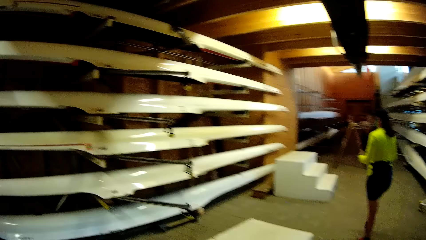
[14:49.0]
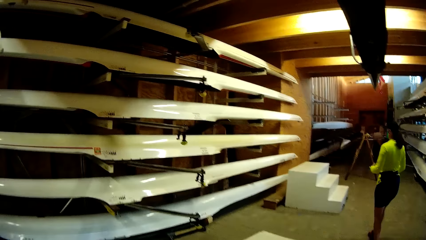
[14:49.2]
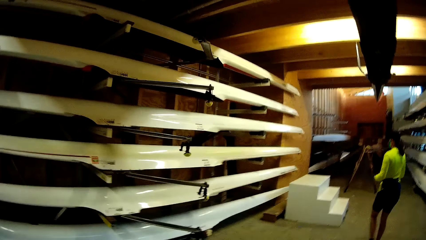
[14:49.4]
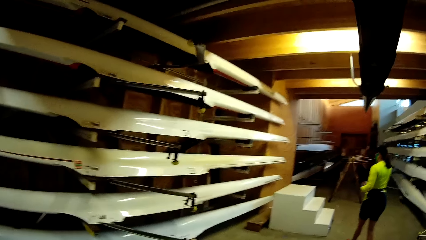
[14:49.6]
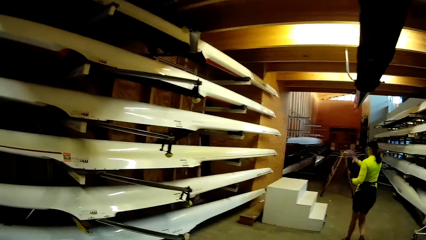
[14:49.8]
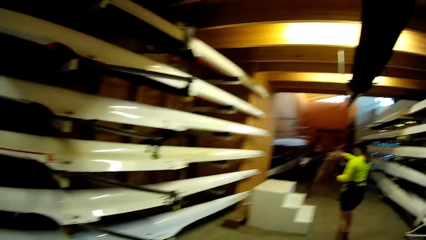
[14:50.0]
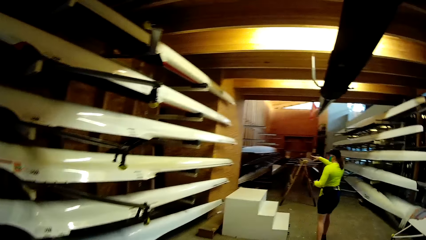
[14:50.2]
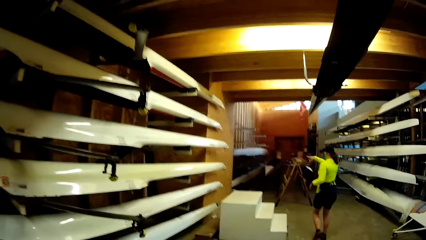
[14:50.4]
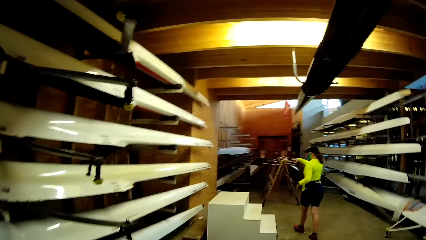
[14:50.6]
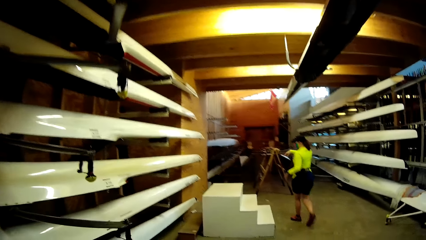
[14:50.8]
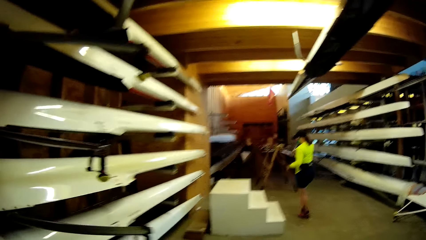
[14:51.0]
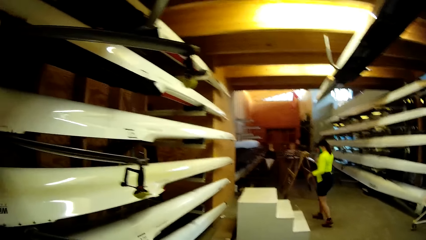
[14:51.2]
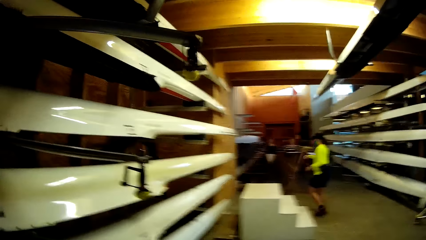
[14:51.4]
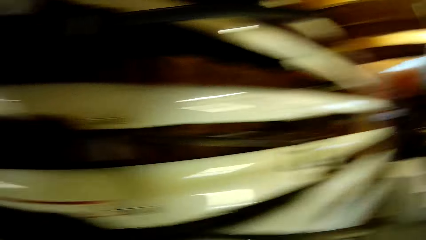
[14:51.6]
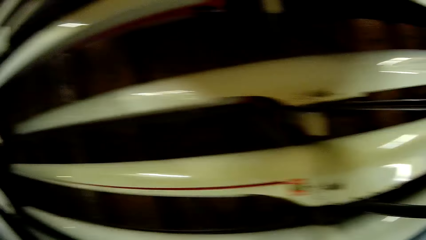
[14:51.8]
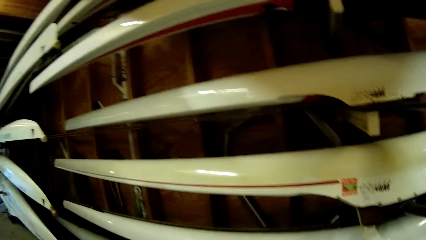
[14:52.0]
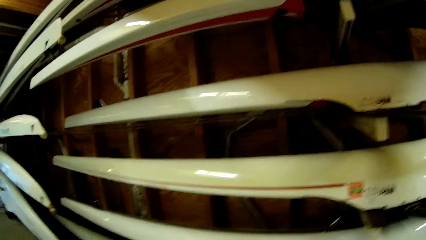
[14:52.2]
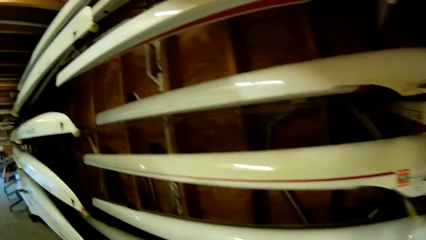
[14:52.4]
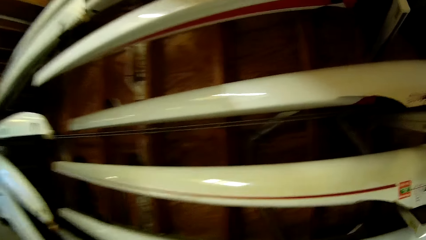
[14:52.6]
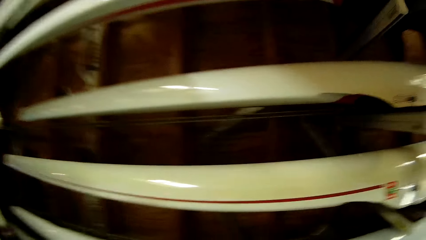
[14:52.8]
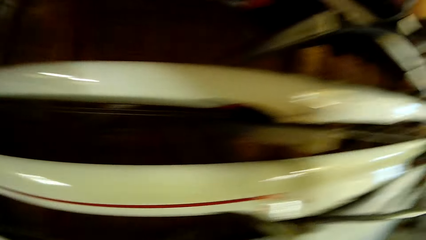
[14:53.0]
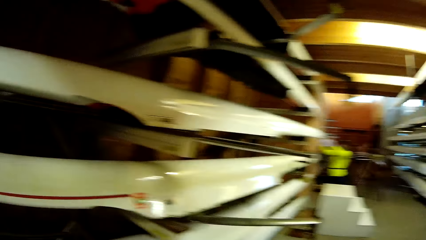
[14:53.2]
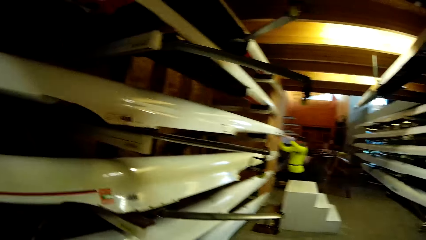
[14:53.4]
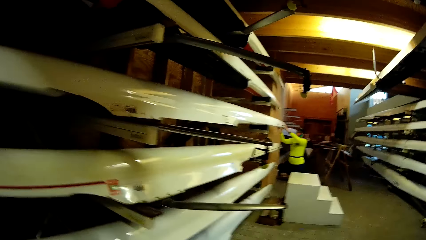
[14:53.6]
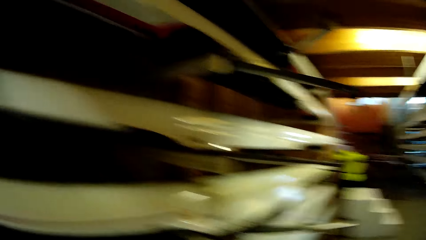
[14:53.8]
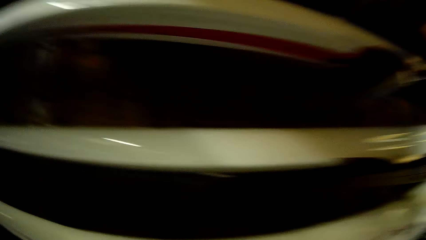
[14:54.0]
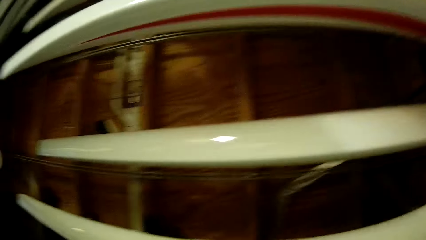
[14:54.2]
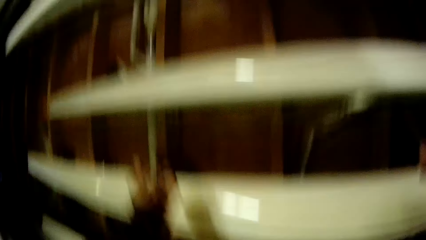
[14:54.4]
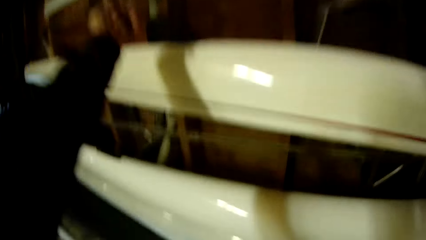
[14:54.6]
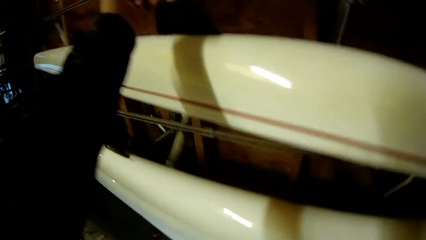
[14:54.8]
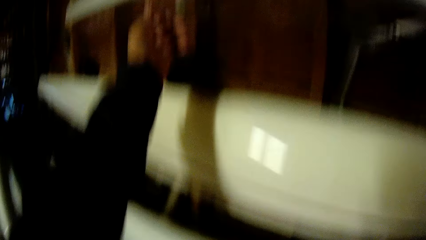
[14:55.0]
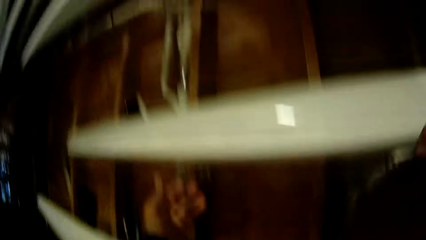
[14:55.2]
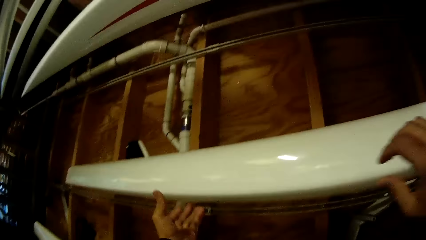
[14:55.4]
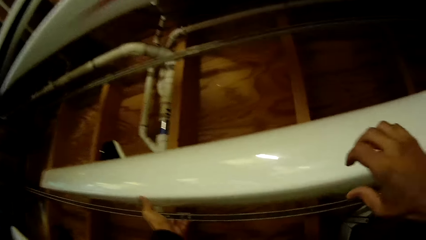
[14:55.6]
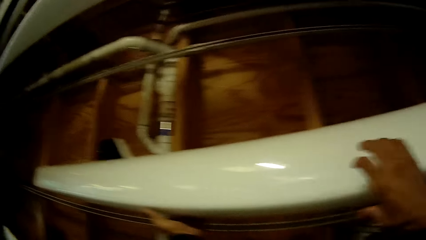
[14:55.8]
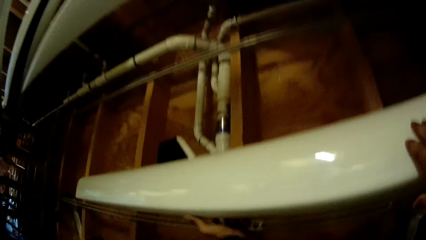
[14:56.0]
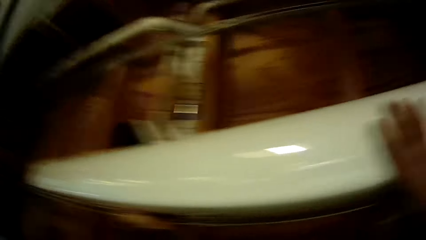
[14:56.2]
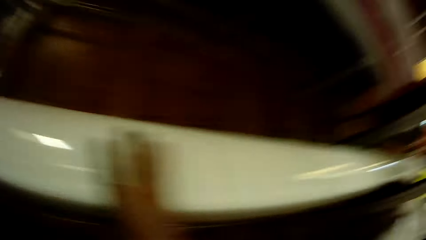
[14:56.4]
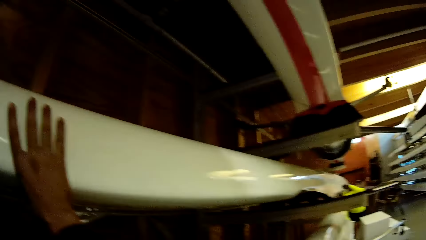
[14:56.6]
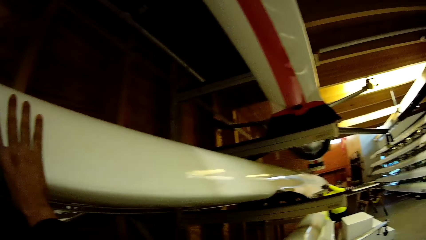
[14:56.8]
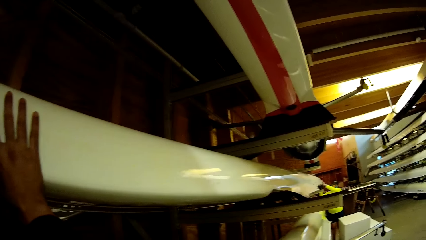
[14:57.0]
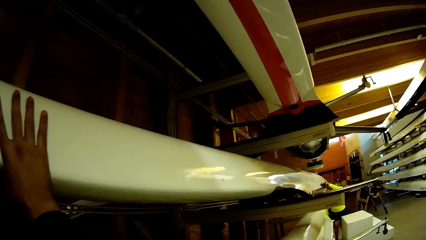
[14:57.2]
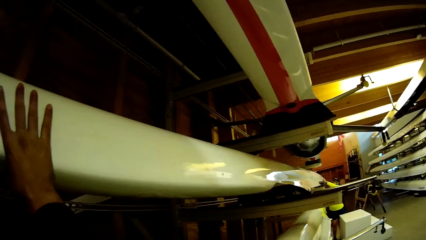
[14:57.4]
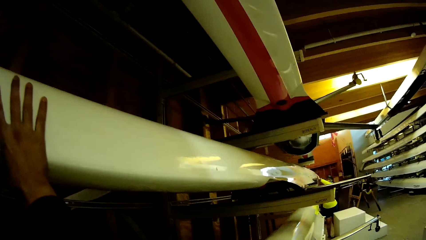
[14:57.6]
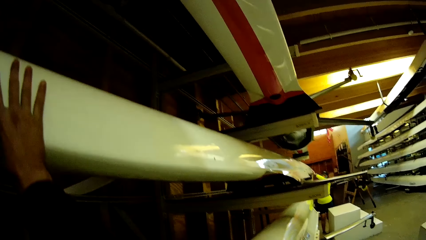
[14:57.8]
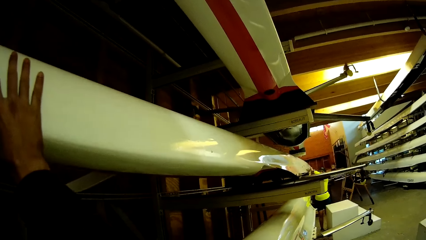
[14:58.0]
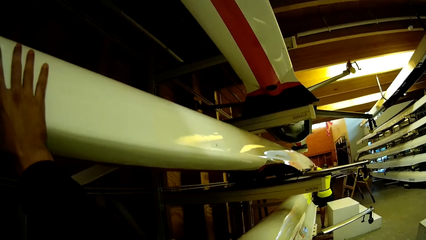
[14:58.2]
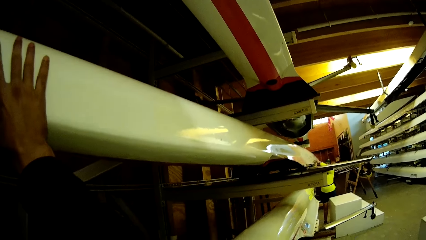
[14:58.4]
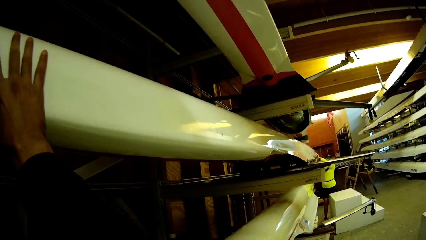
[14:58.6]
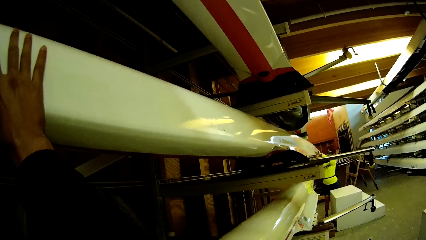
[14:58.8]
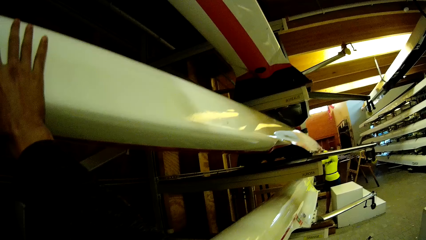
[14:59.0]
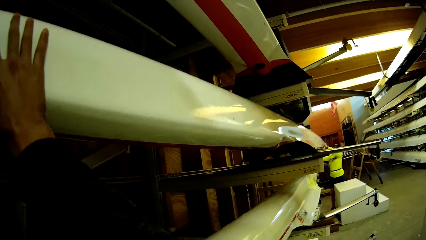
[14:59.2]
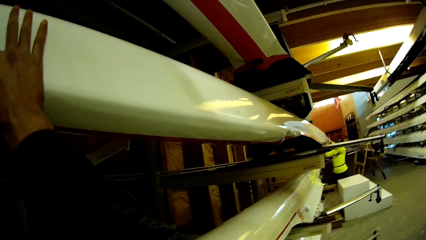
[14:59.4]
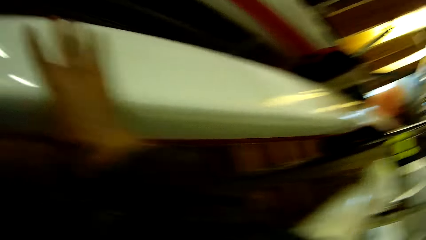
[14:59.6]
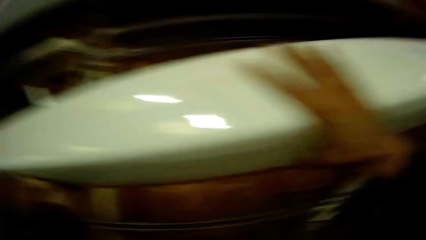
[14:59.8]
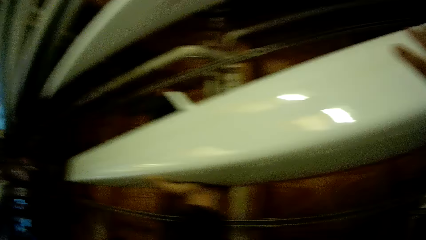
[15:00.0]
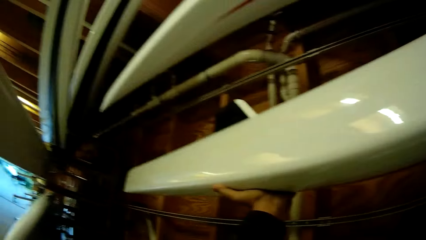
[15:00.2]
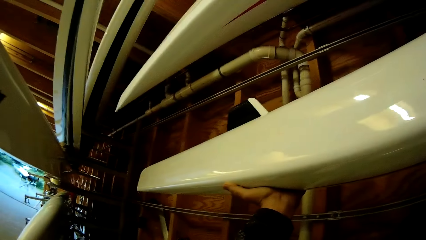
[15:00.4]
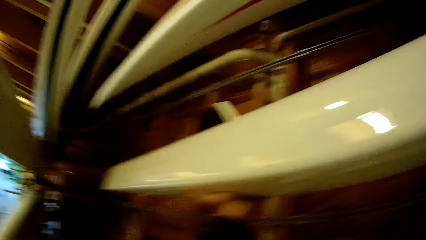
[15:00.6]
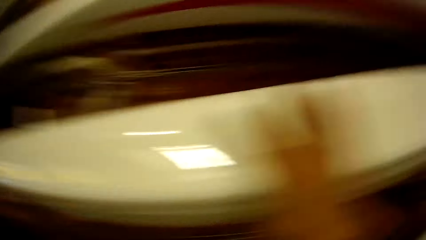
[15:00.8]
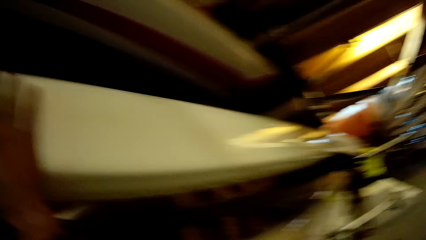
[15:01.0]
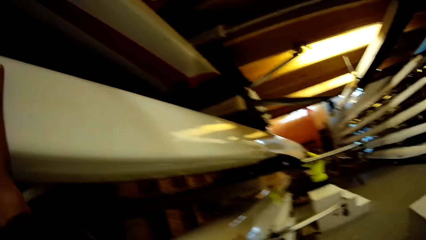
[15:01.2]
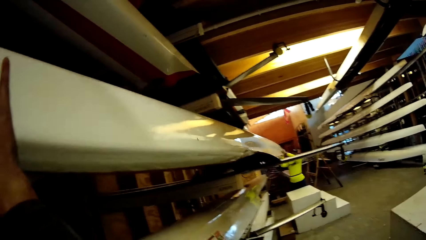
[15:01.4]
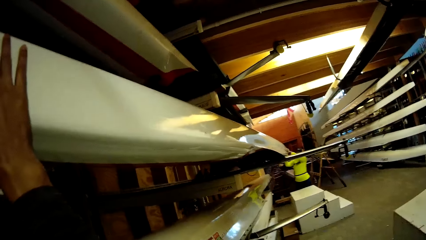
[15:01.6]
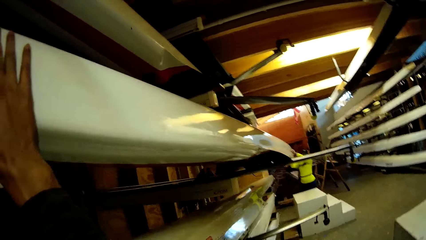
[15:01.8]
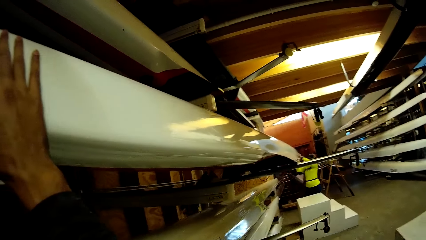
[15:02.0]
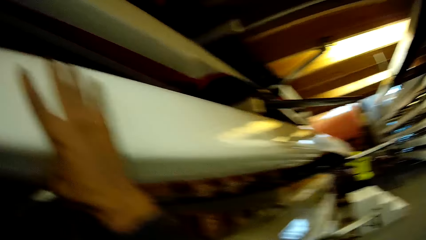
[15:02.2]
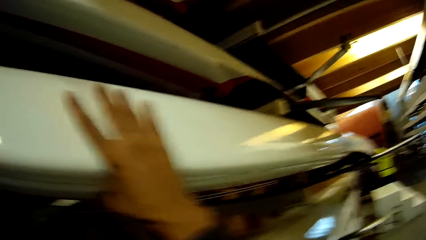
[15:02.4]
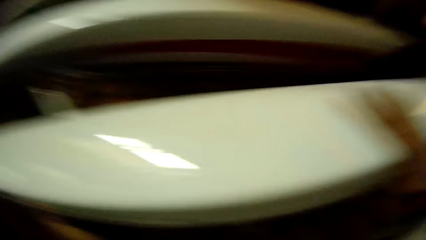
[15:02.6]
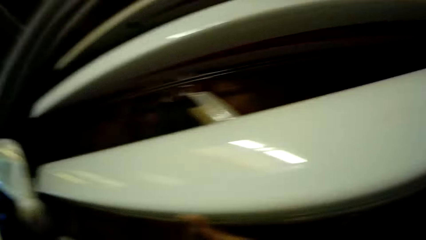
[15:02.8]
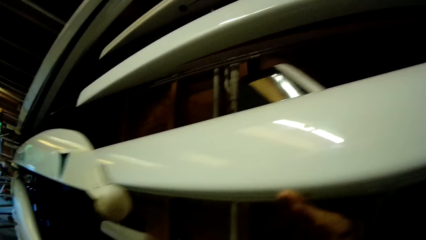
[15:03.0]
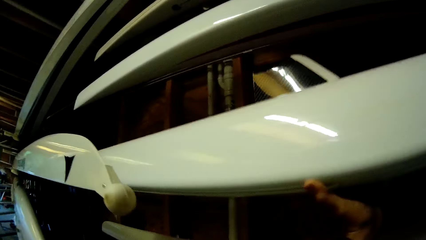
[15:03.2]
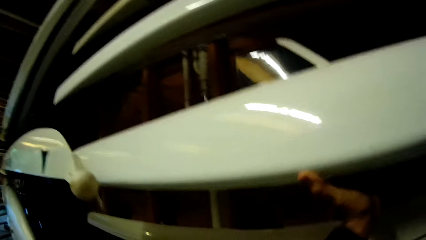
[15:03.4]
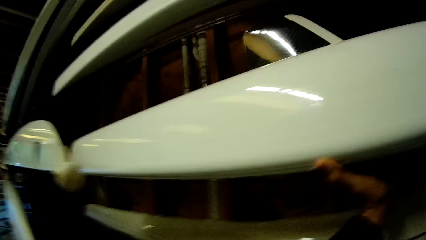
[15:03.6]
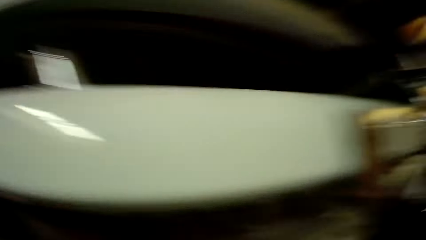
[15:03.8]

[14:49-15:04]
A woman points a finger. The woman removes a boat on the shelf. The camera wearer holds a boat. They remove the boat on the shelf. A man removes a boat.
